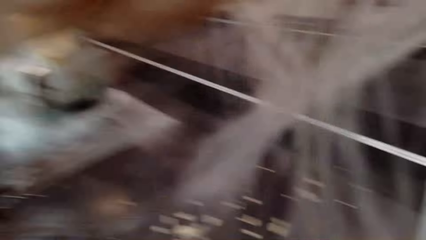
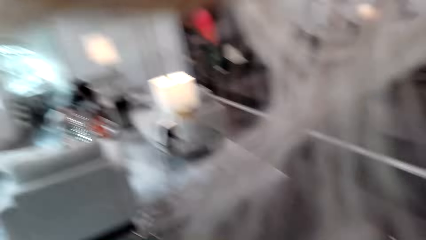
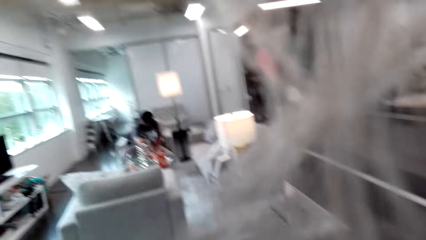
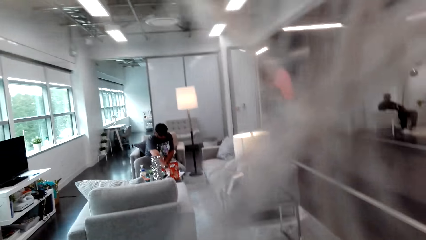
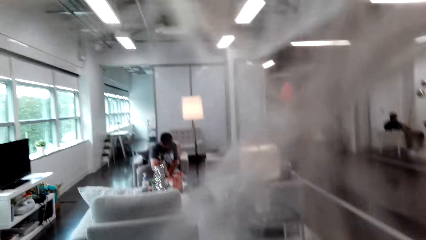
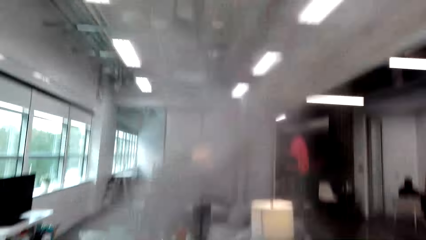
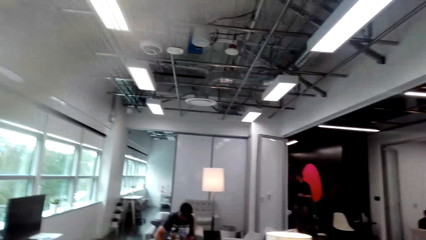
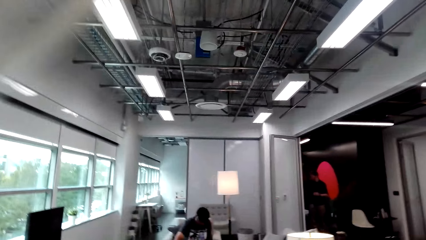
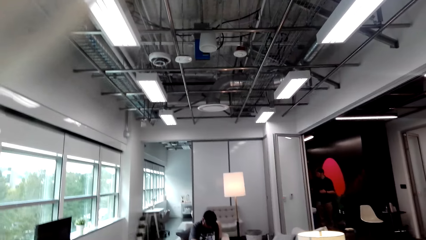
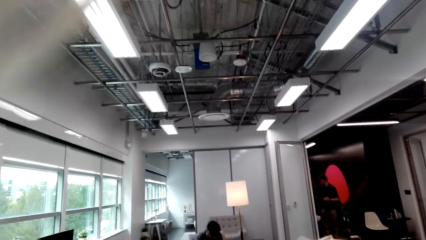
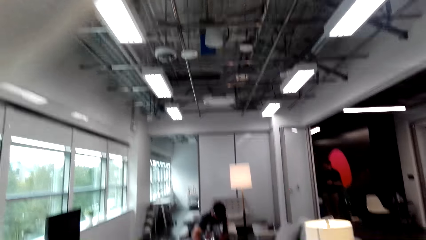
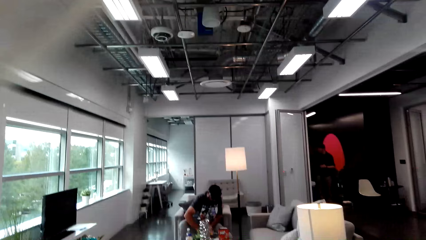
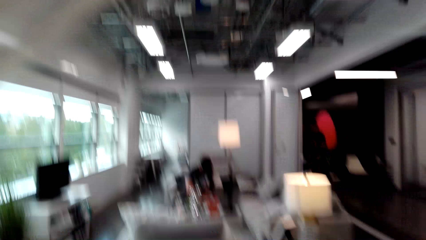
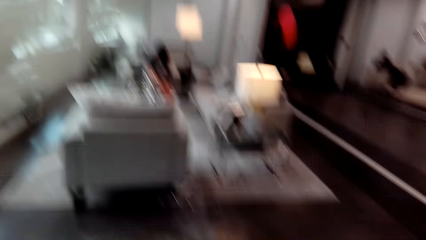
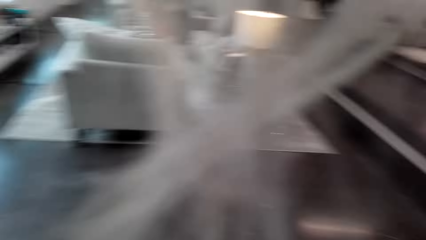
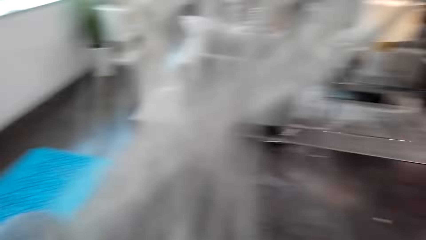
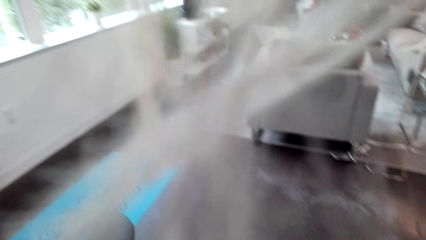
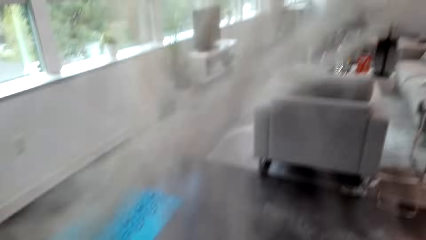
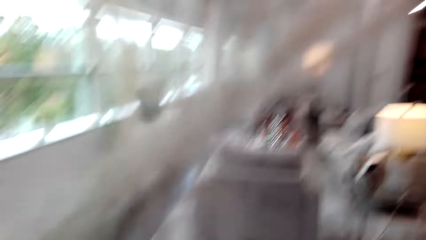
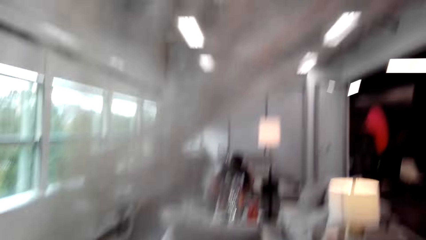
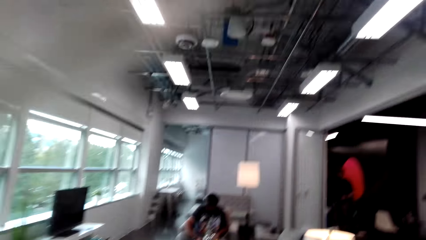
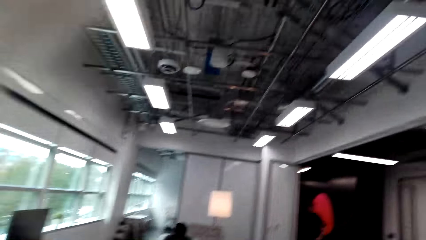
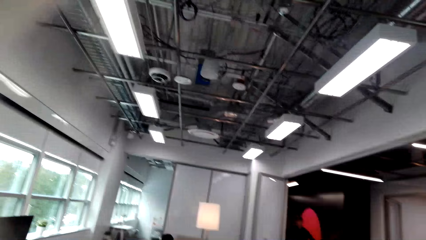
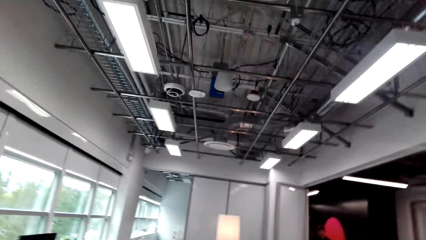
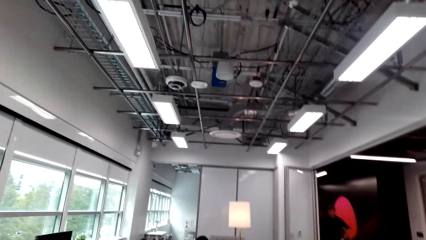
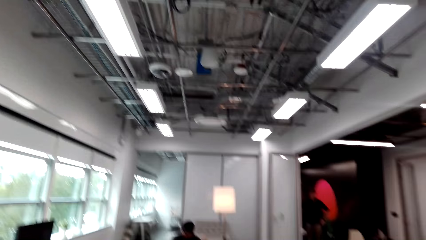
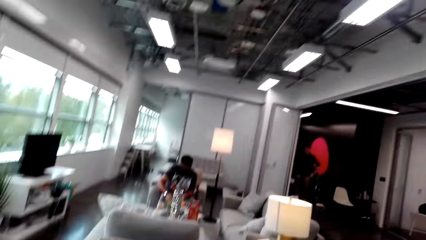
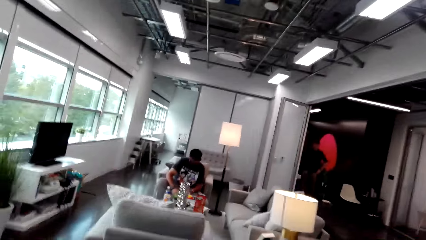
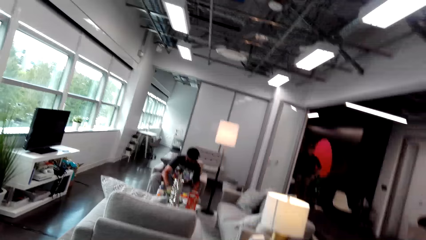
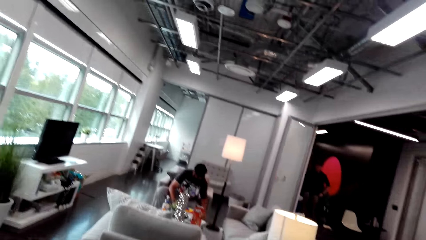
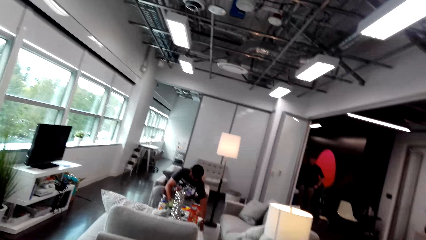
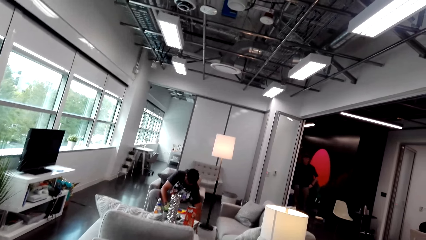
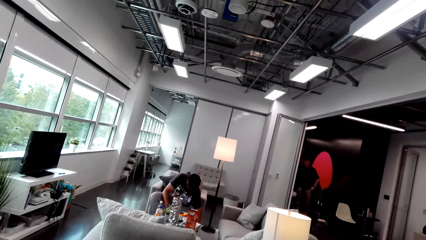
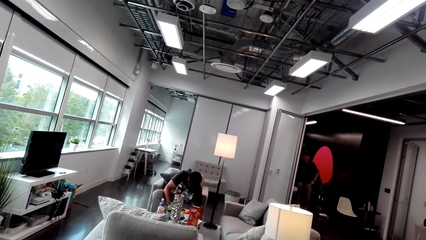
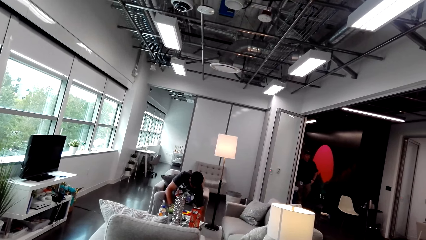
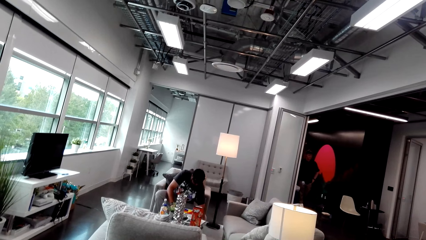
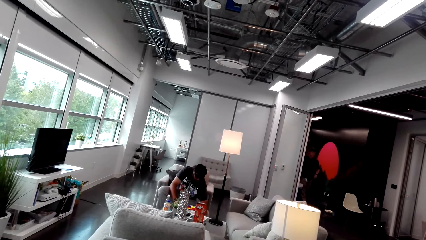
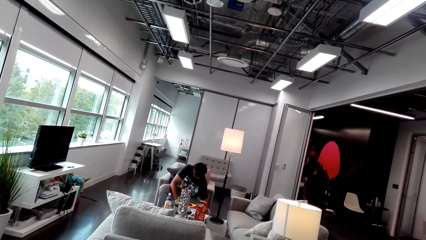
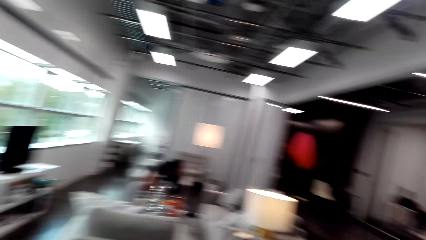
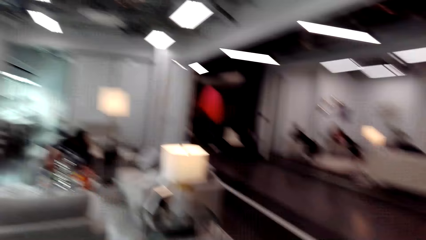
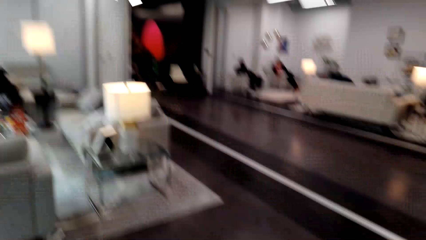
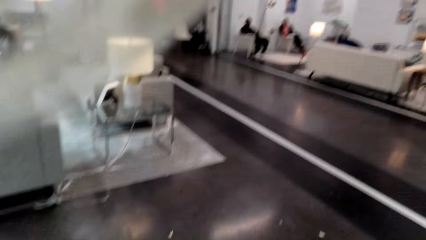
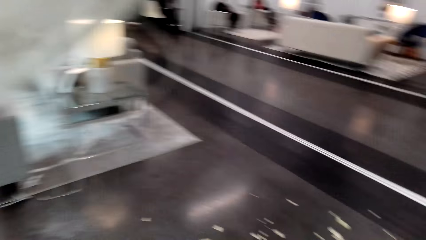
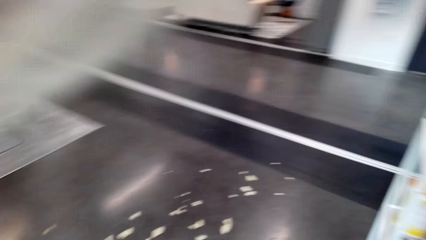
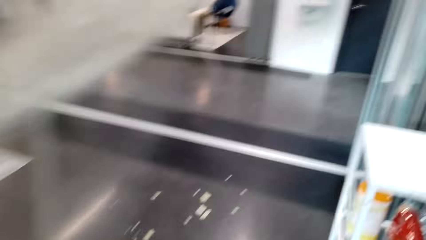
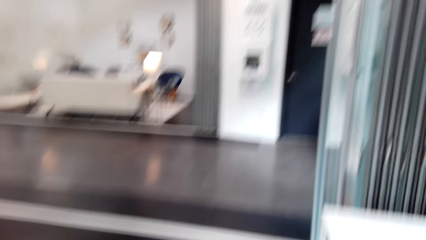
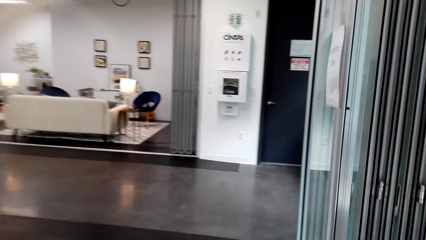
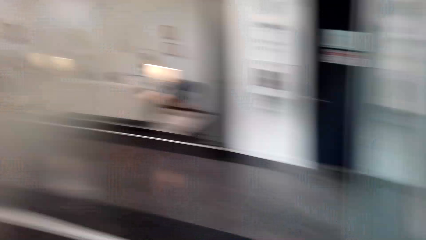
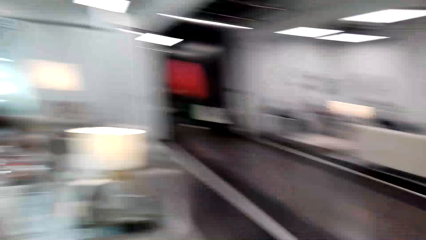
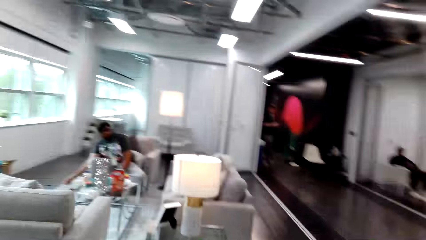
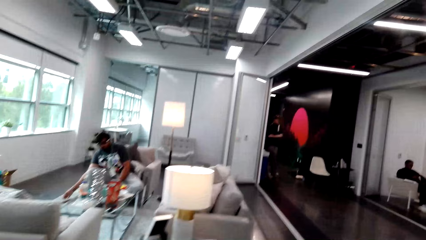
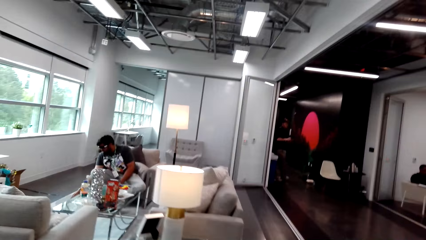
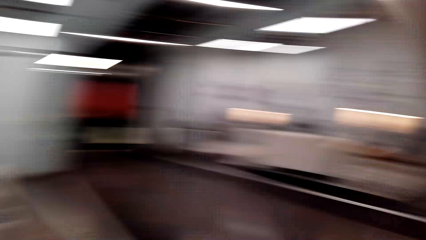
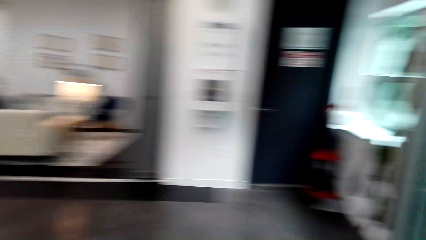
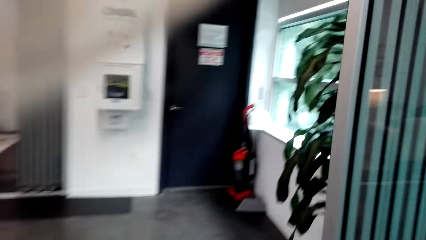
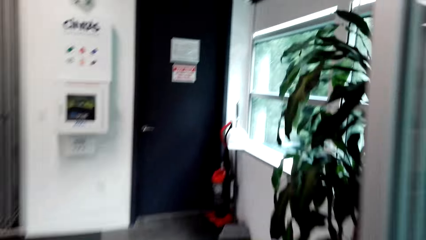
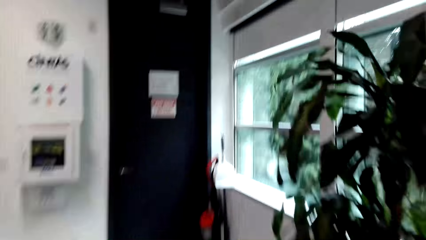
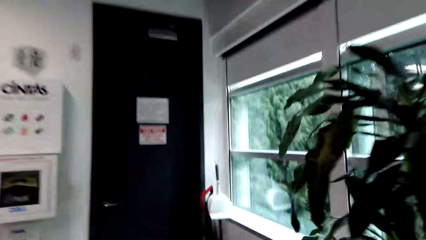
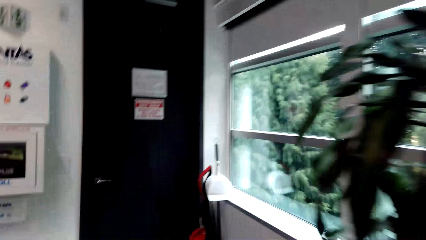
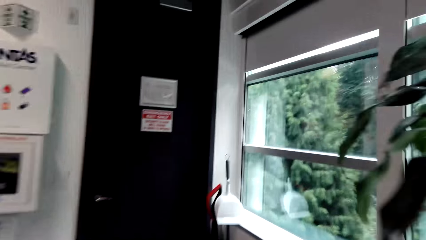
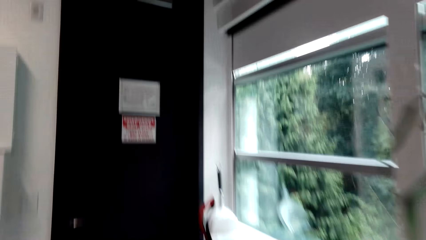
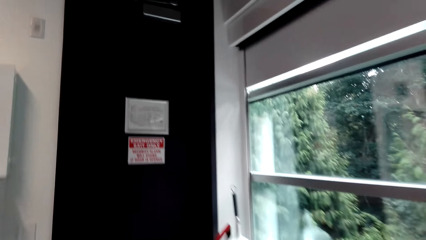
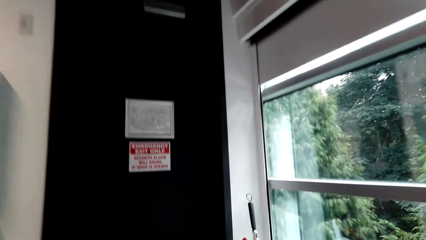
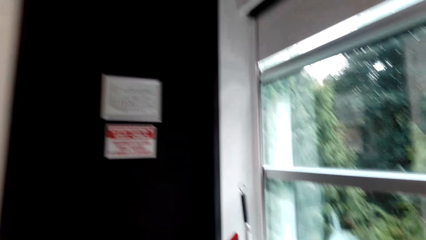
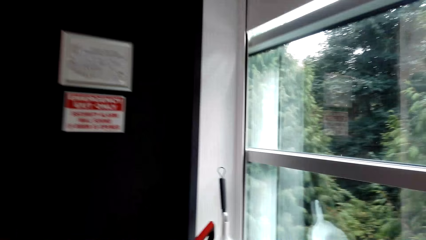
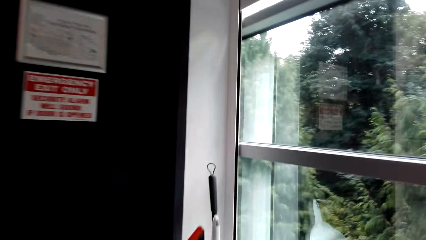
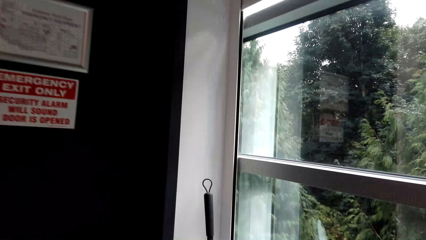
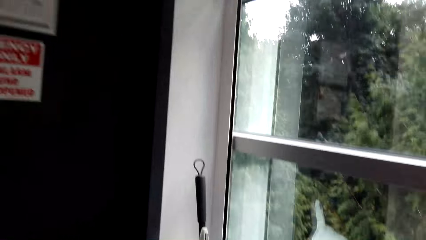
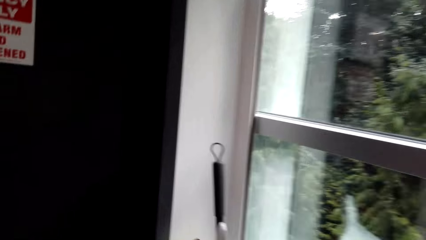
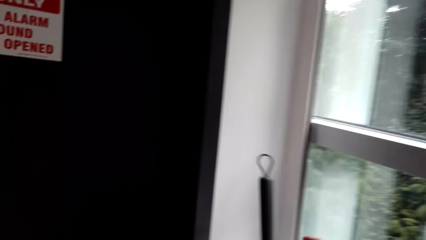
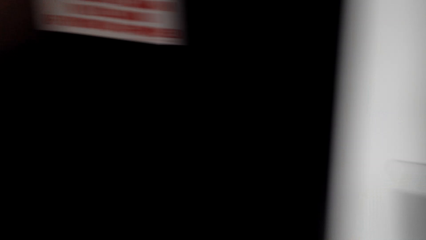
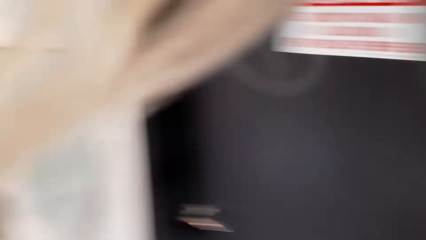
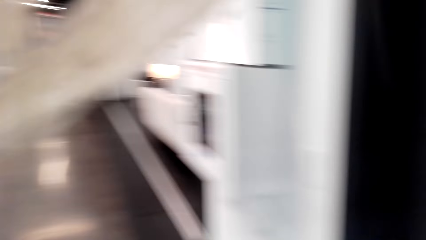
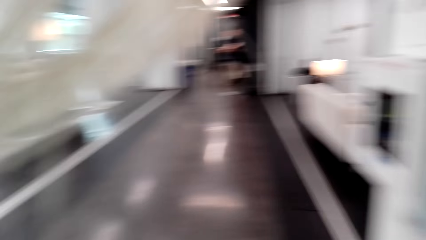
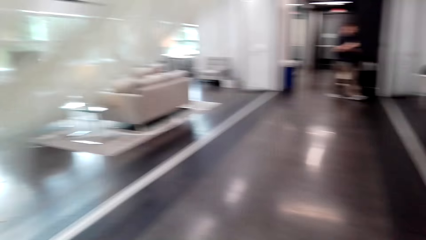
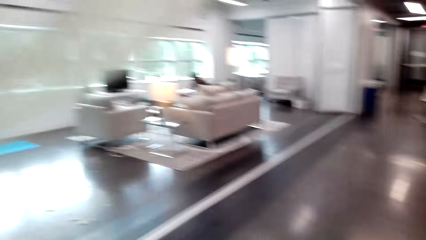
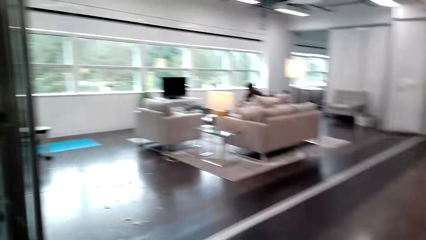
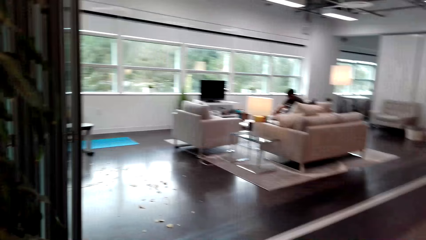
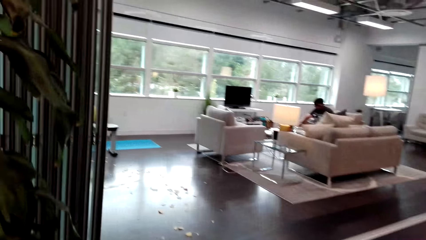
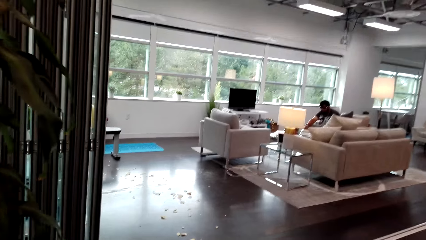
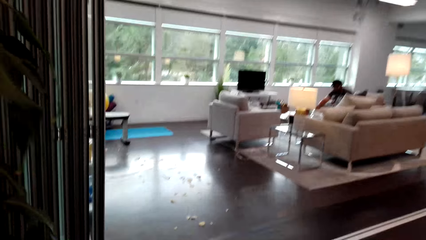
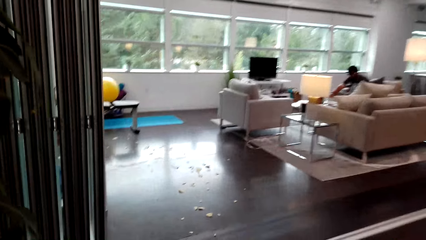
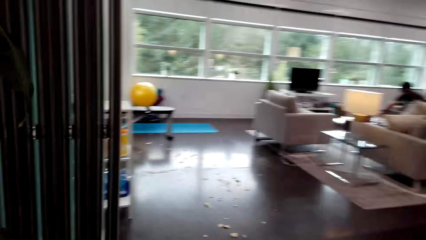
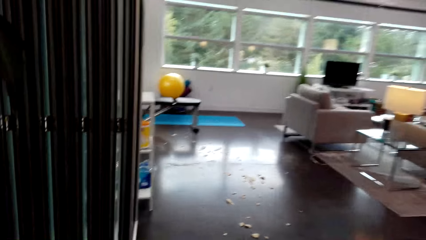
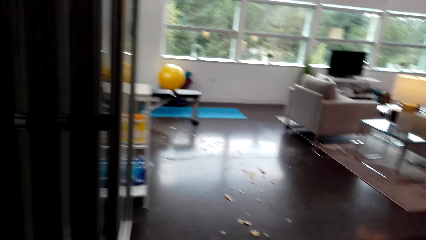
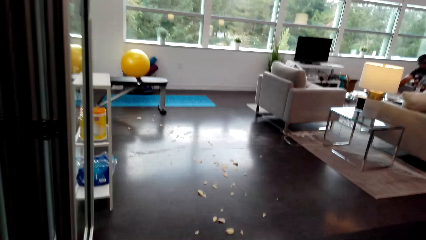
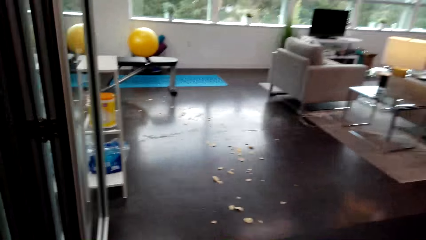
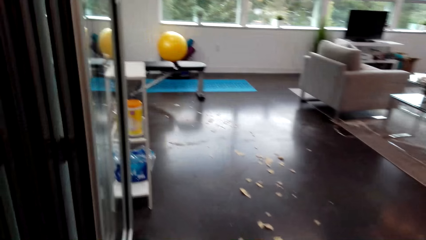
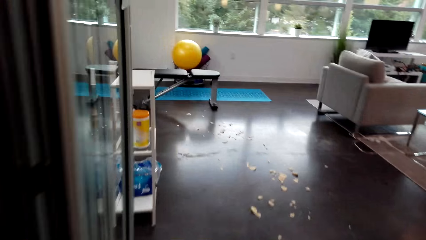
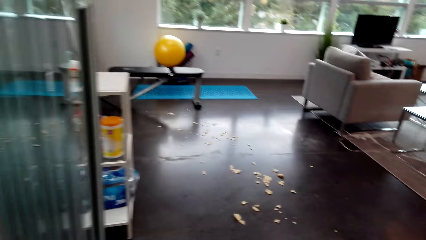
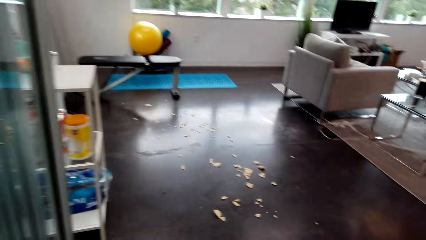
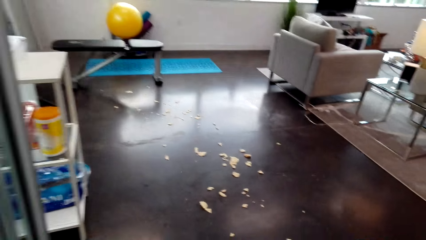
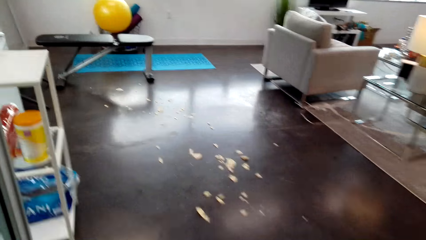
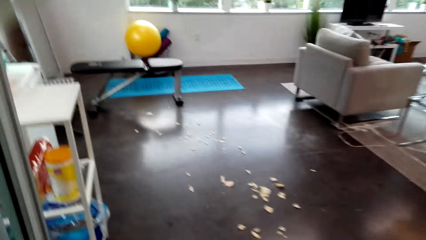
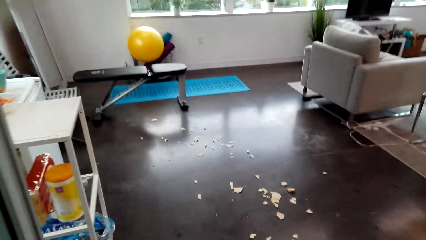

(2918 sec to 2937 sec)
A person sits. A man stands in the room. The person arranges poker chips on the table. The camera wearer walks around. They walk around in the room again. They take a brush and walk around.
